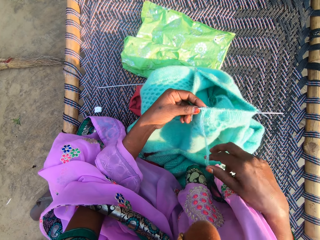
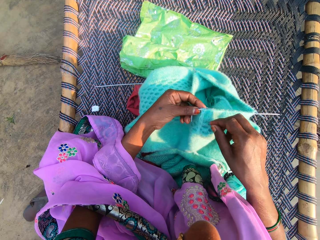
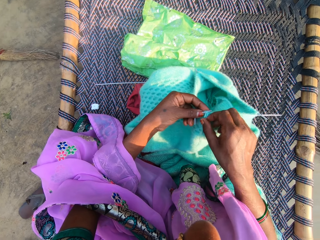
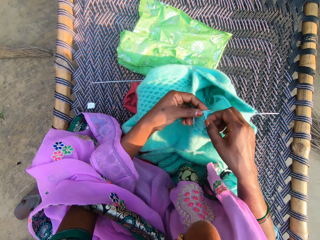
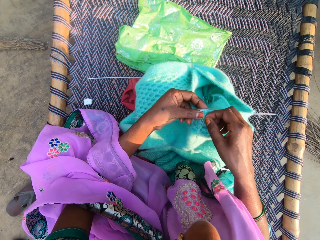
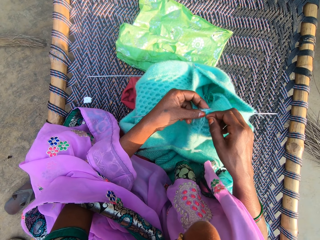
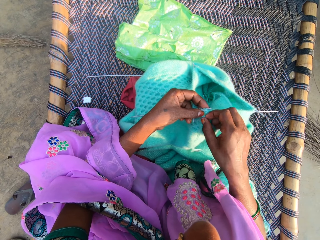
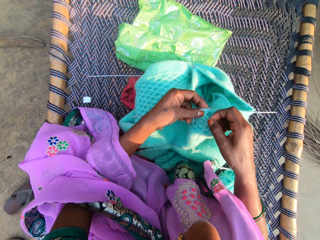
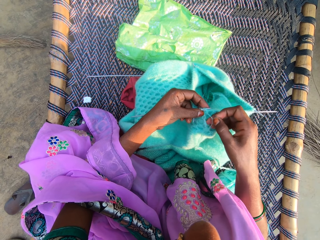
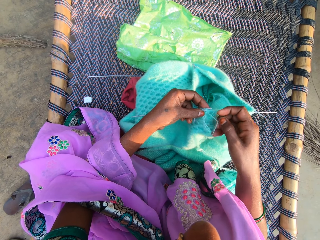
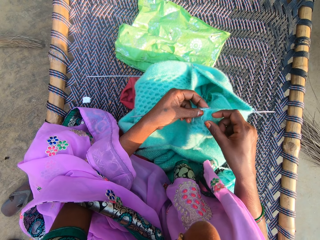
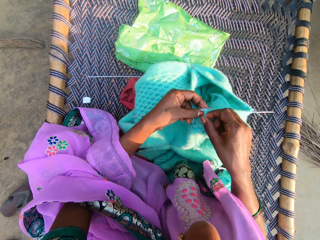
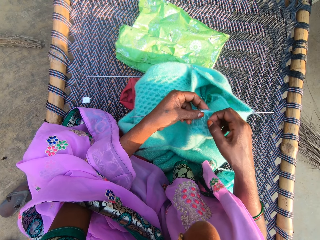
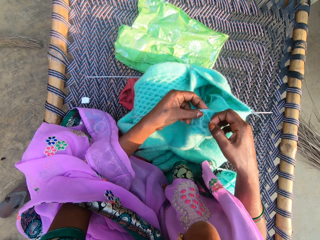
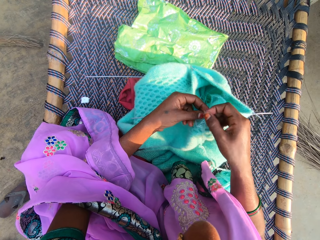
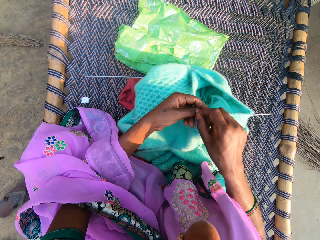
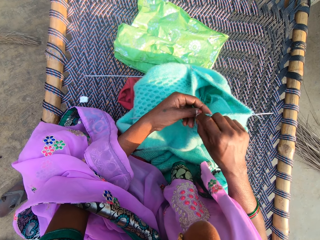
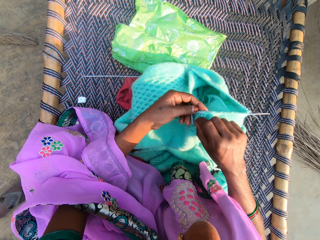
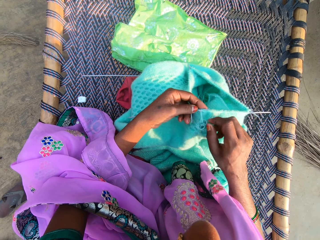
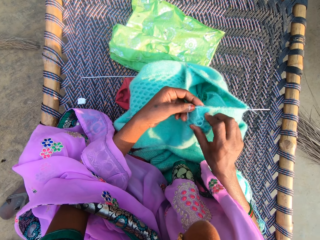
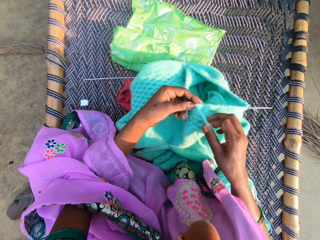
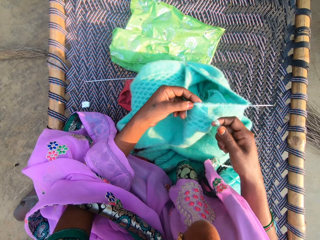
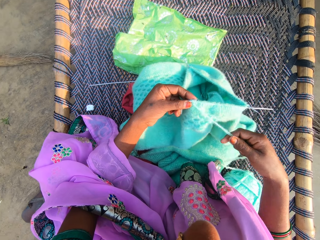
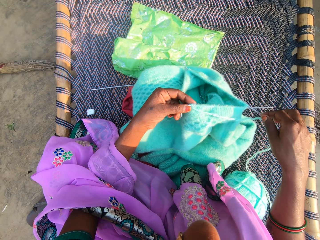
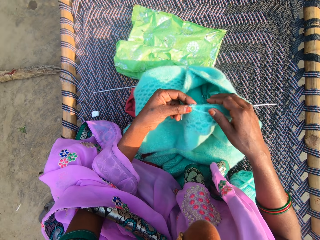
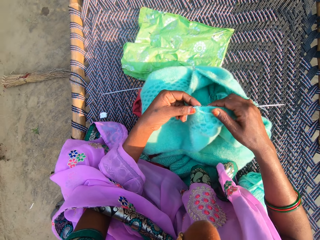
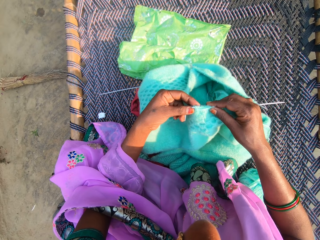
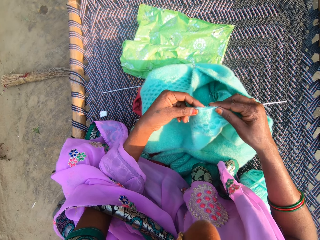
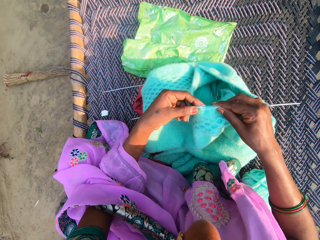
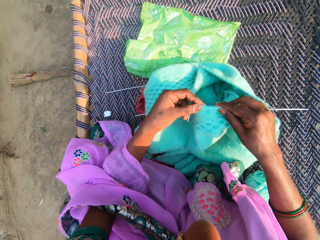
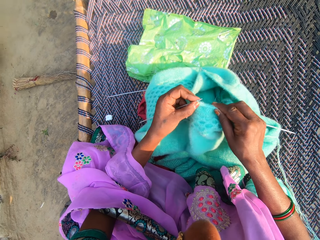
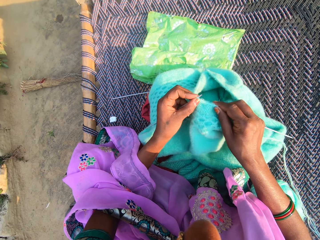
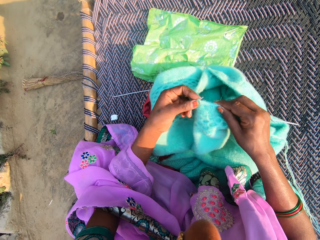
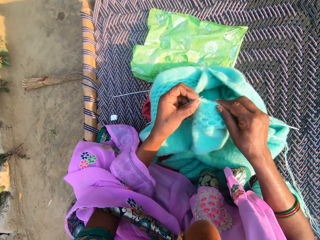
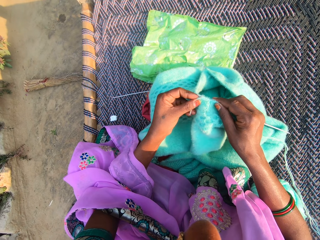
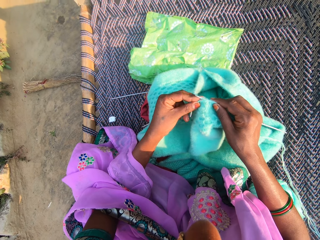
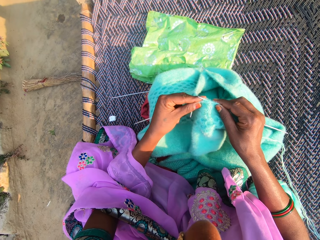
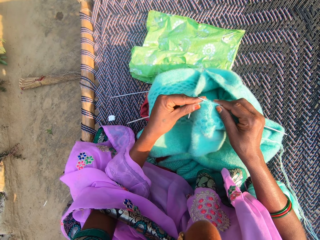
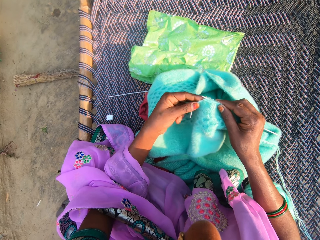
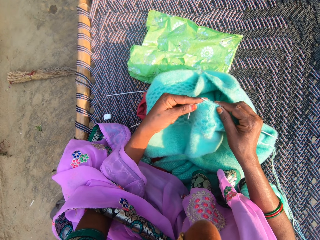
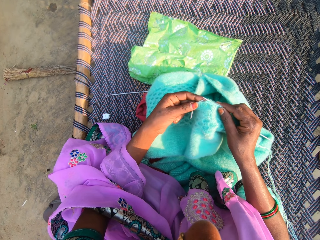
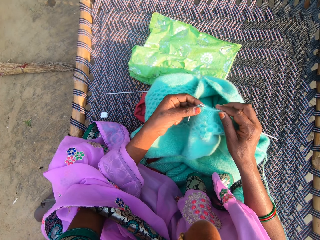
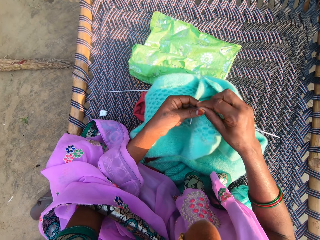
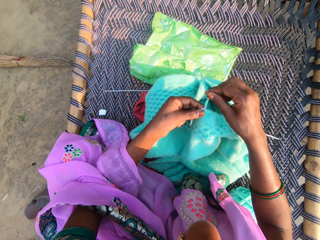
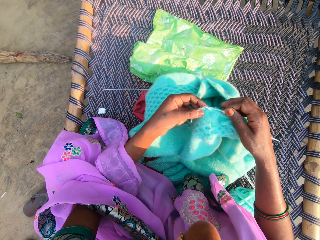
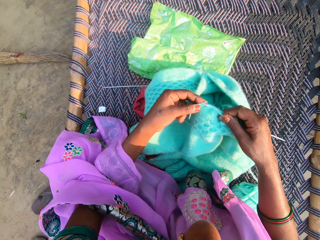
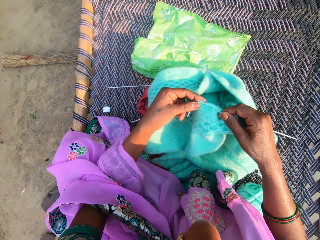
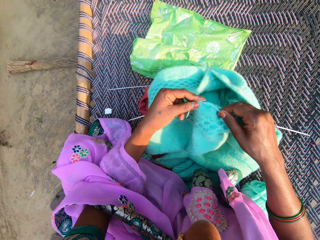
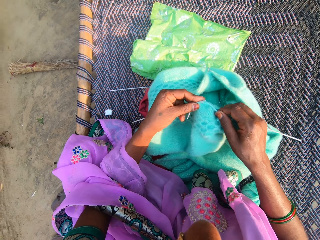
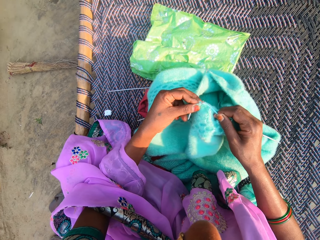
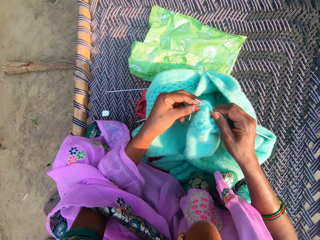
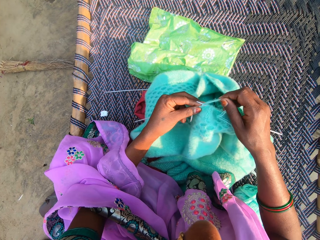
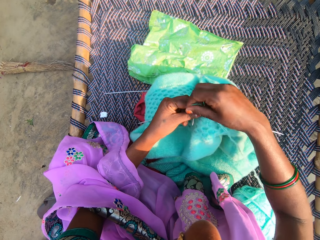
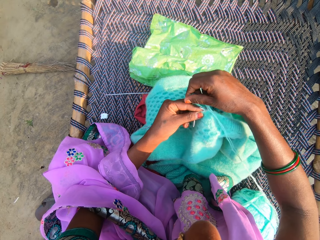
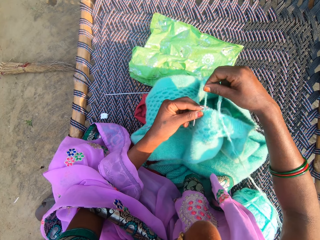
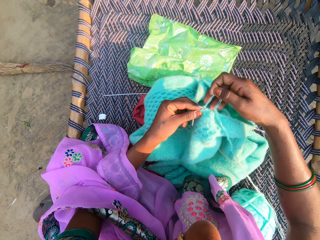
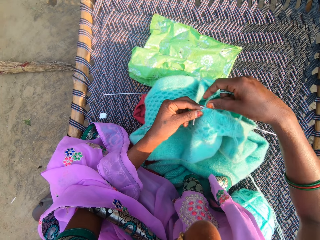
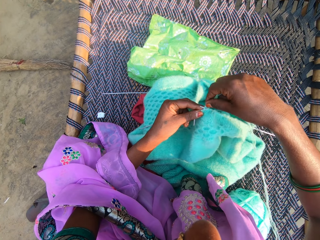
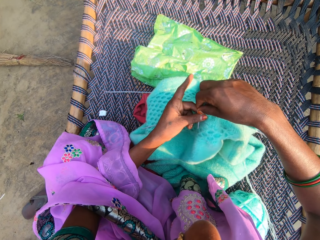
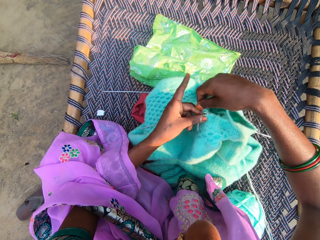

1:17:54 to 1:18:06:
The camera wearer drops a string. They pull the string. They weave a fabric.

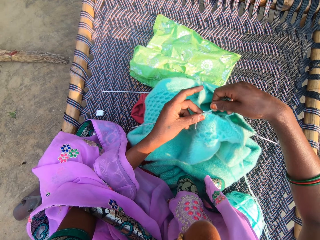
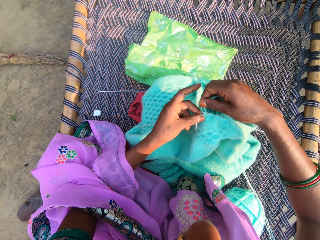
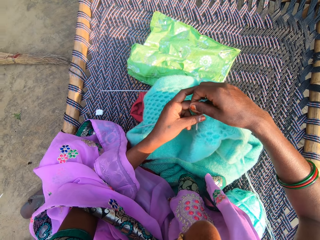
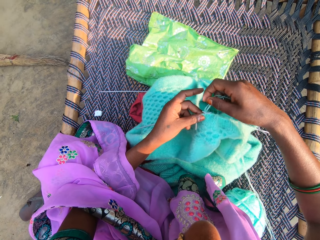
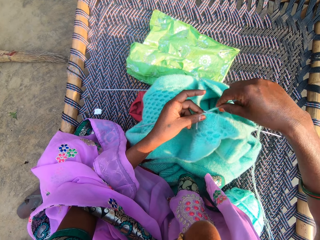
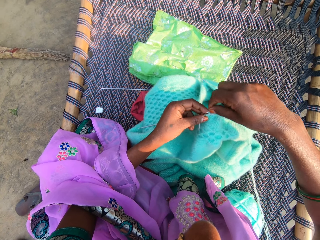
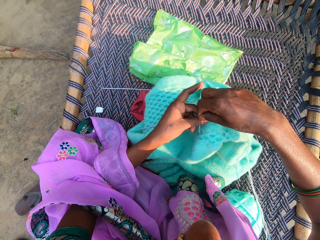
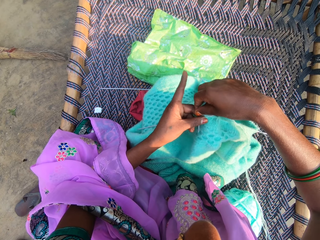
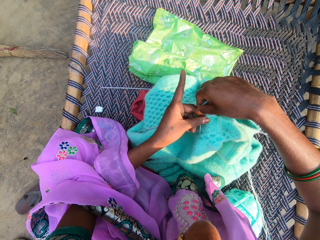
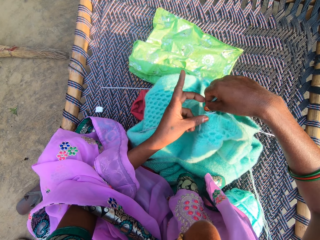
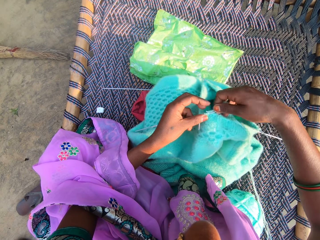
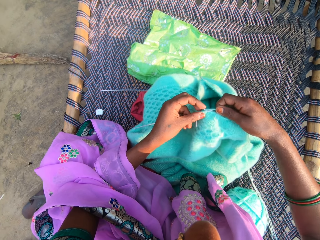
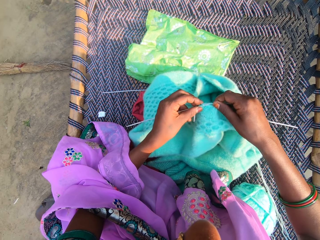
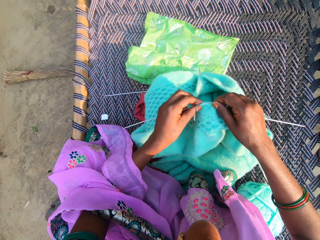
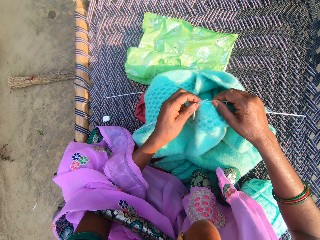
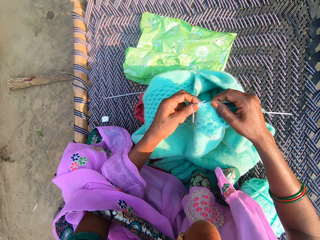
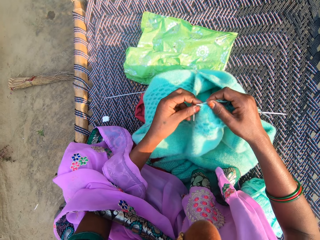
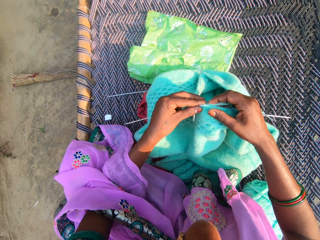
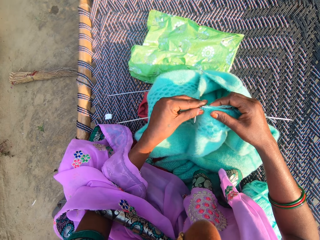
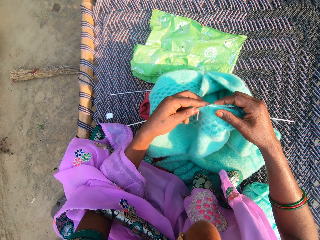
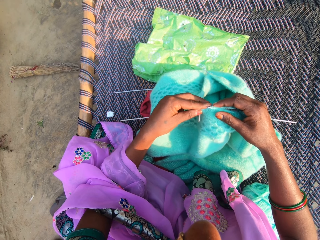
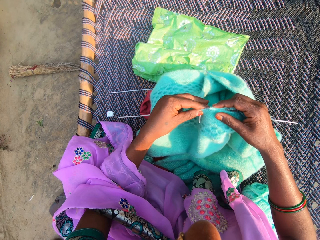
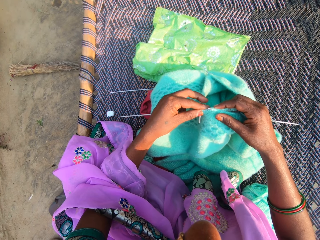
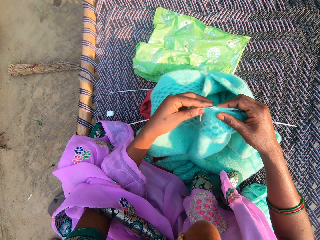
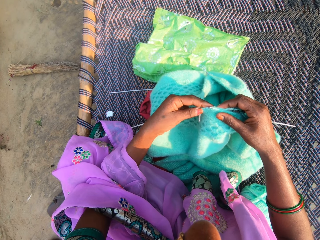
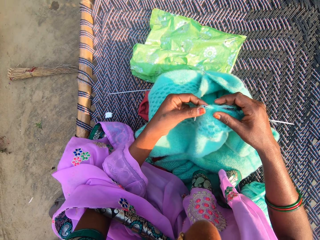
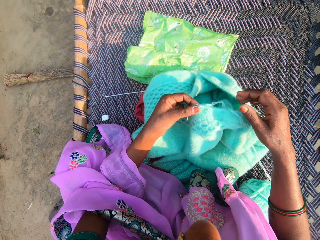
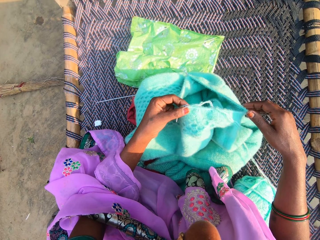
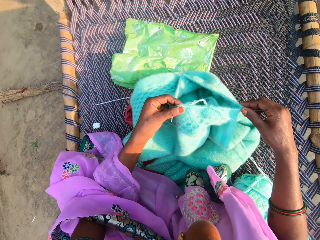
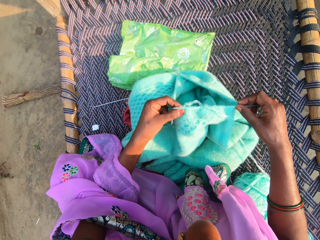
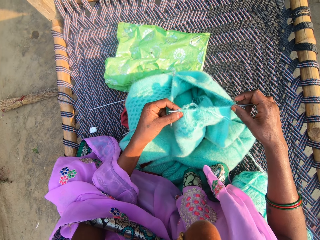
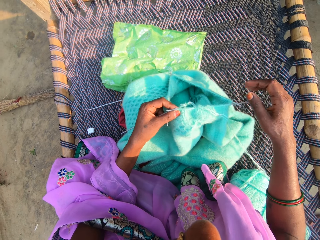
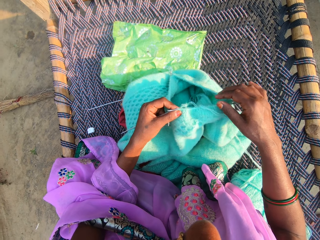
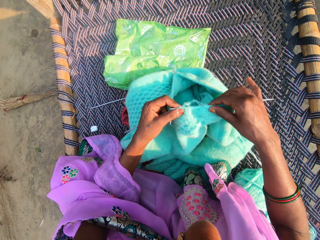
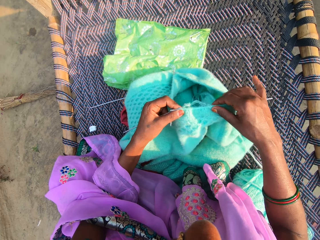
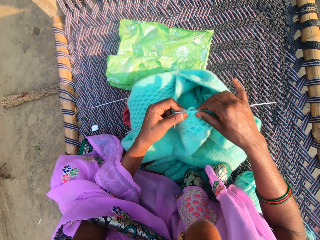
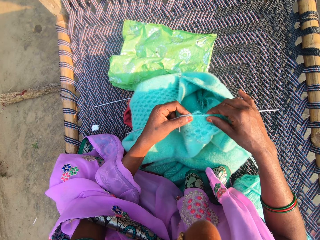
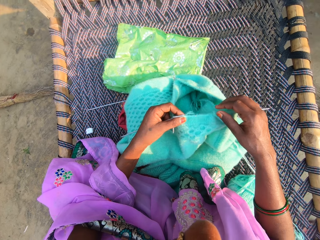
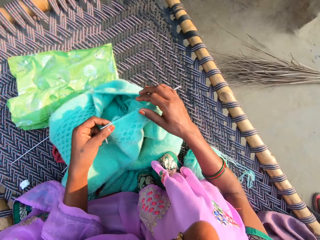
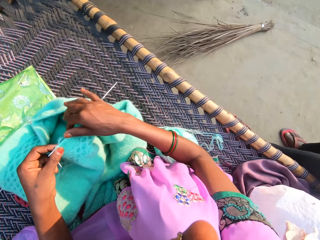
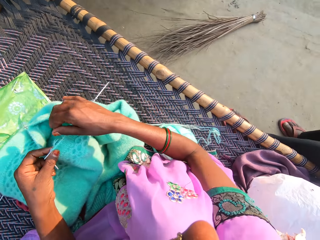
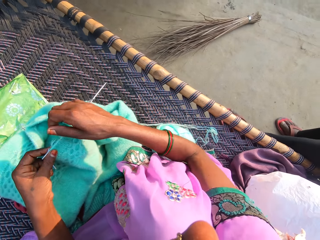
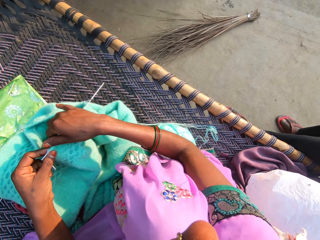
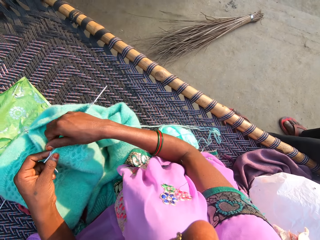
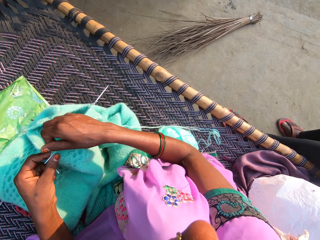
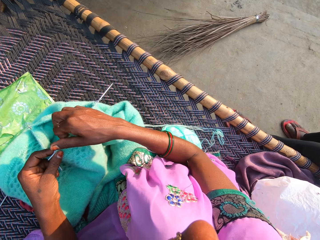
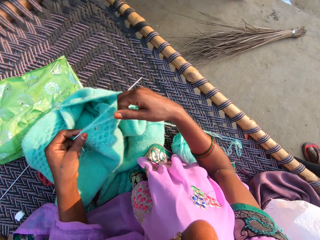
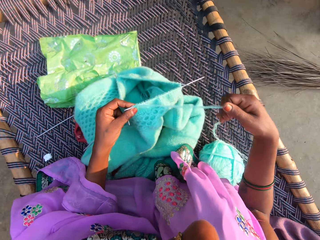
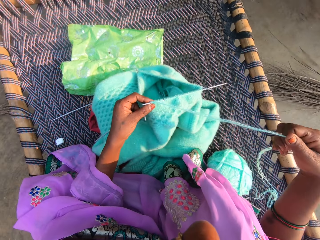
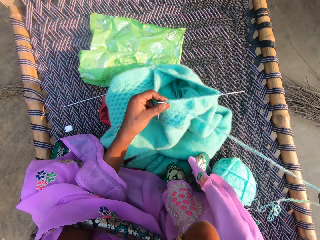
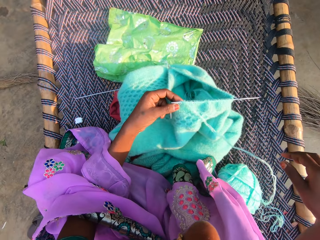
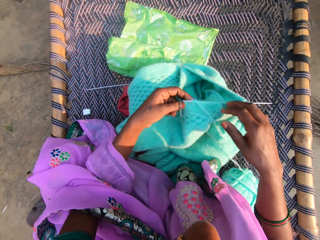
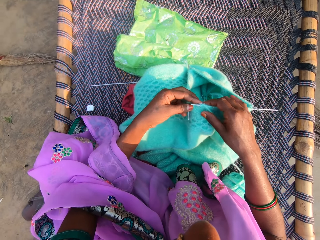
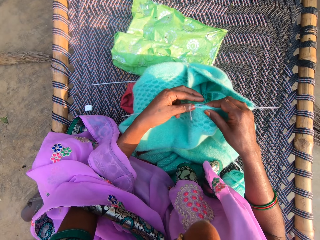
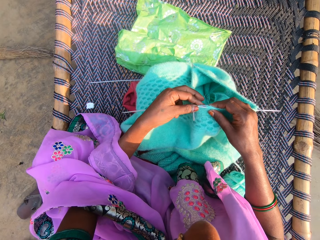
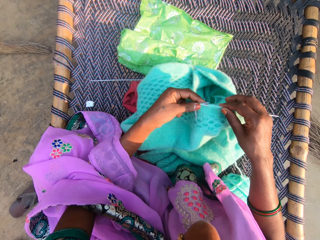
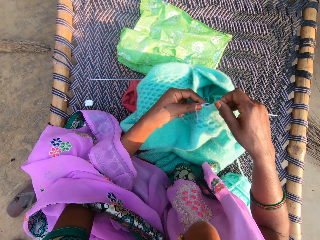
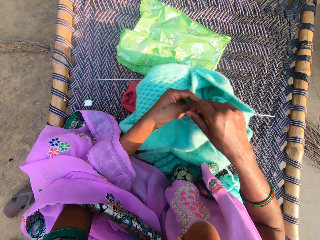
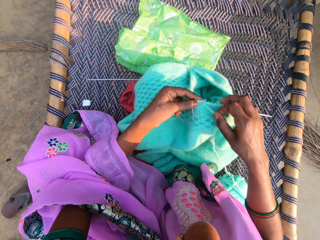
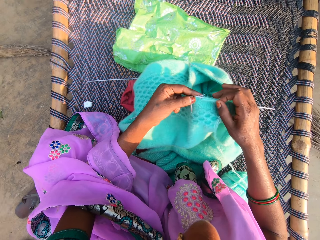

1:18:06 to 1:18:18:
The camera wearer touches a fabric. They turn right. They pull a string.
